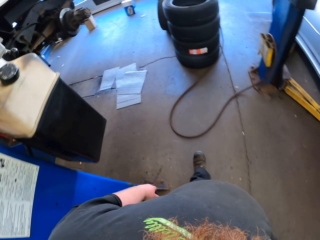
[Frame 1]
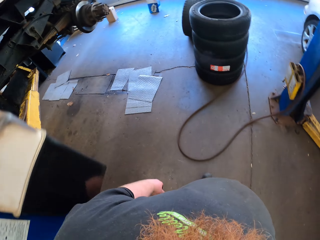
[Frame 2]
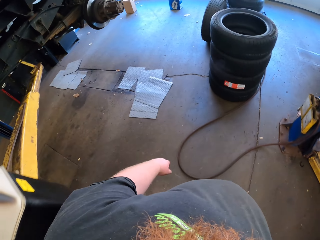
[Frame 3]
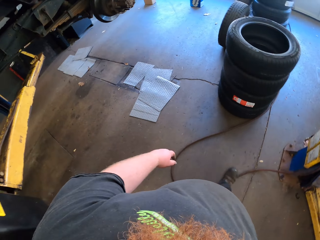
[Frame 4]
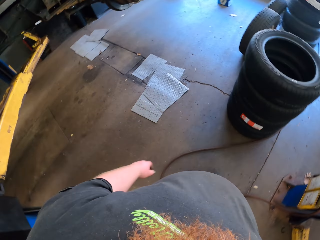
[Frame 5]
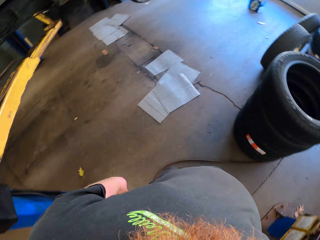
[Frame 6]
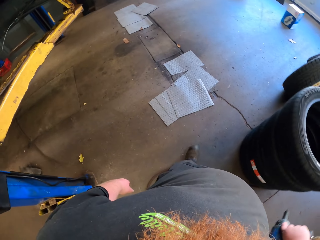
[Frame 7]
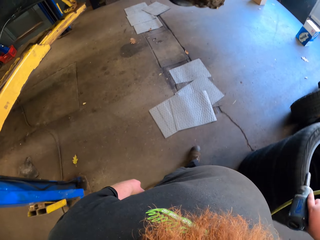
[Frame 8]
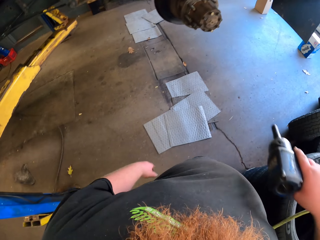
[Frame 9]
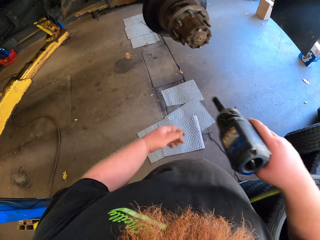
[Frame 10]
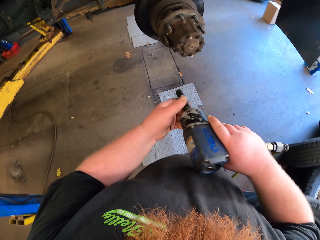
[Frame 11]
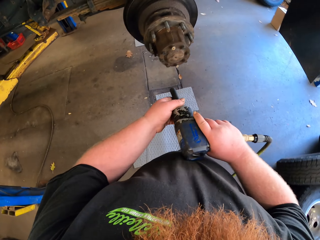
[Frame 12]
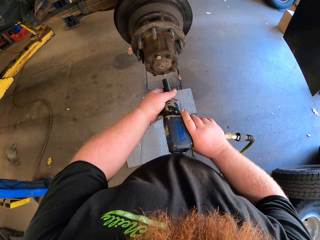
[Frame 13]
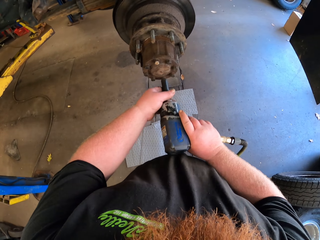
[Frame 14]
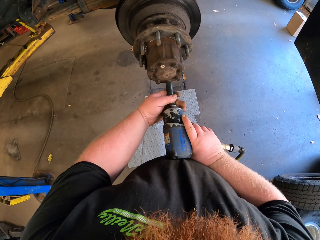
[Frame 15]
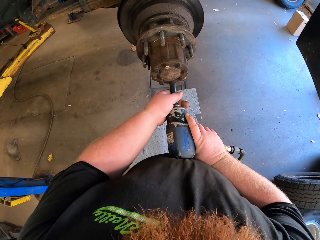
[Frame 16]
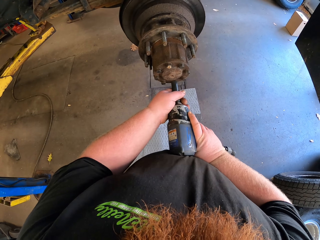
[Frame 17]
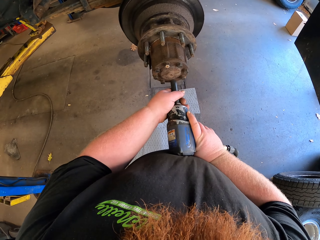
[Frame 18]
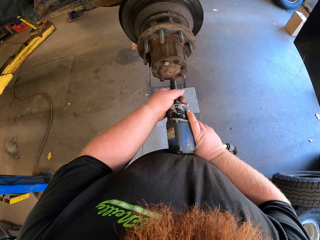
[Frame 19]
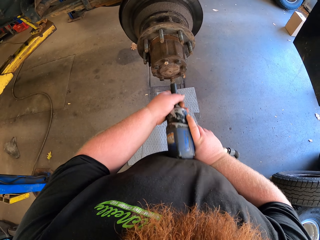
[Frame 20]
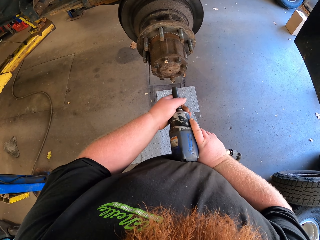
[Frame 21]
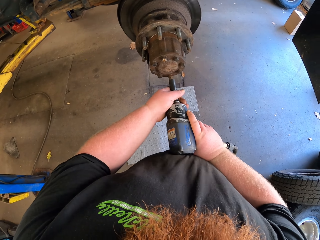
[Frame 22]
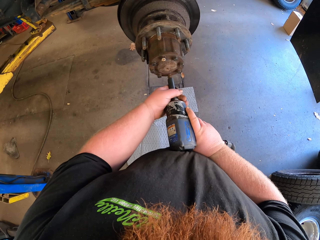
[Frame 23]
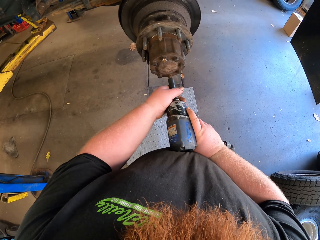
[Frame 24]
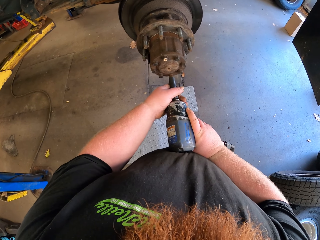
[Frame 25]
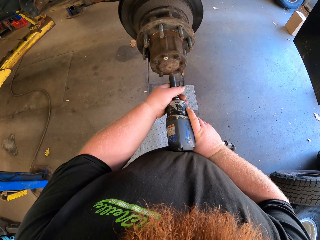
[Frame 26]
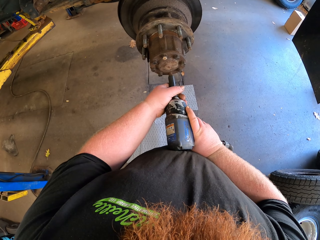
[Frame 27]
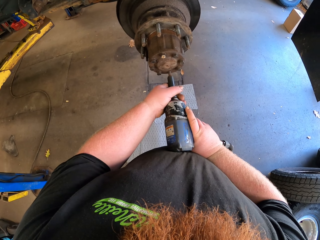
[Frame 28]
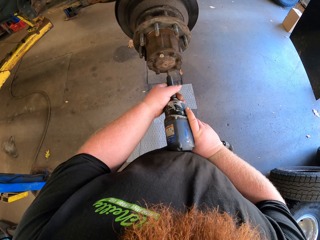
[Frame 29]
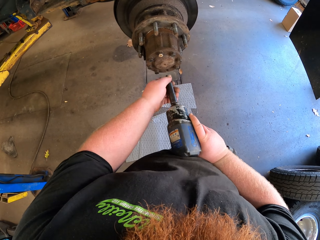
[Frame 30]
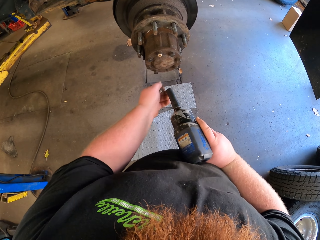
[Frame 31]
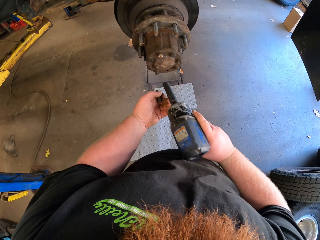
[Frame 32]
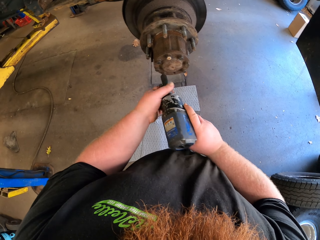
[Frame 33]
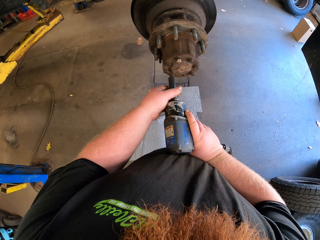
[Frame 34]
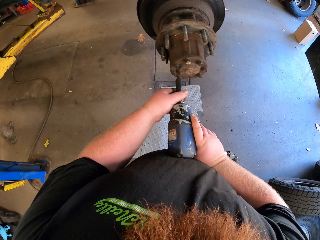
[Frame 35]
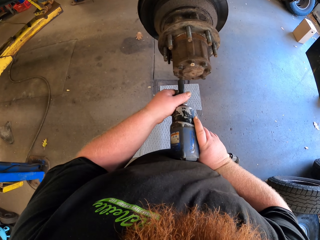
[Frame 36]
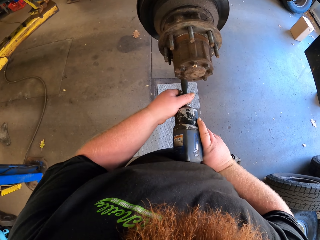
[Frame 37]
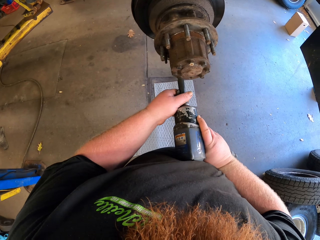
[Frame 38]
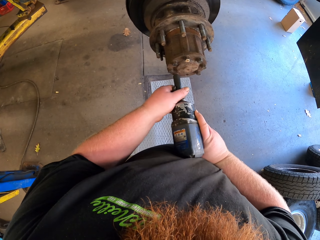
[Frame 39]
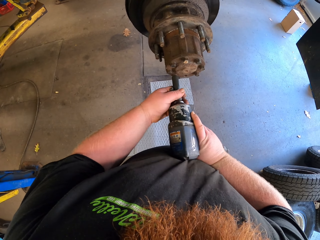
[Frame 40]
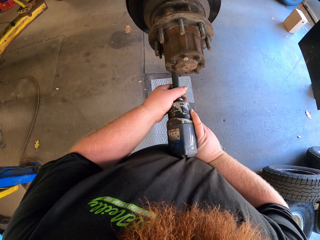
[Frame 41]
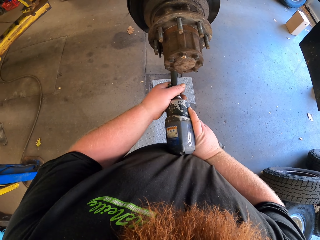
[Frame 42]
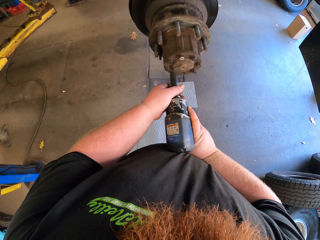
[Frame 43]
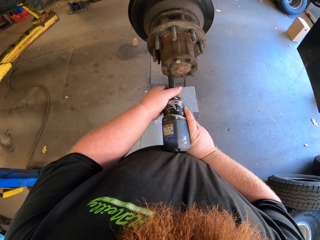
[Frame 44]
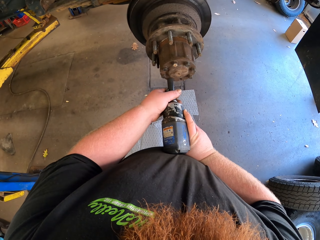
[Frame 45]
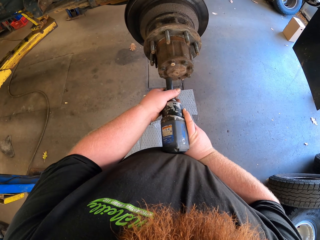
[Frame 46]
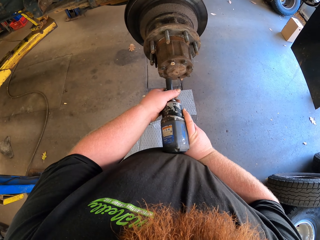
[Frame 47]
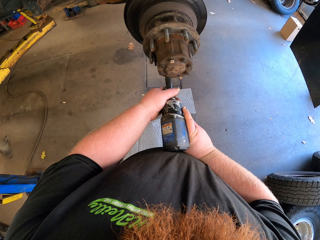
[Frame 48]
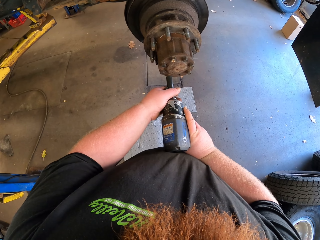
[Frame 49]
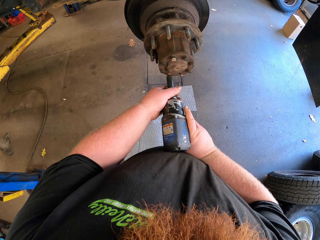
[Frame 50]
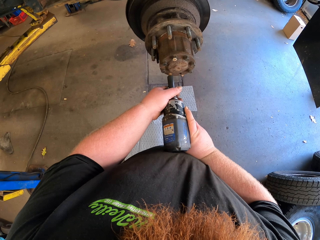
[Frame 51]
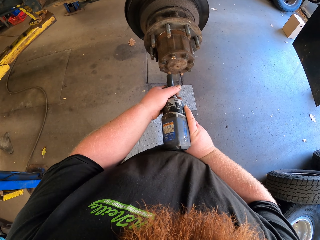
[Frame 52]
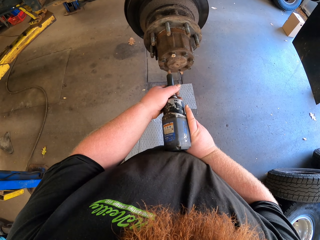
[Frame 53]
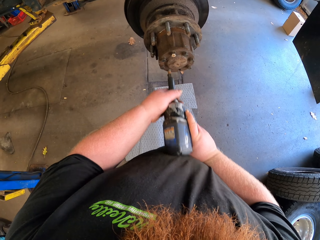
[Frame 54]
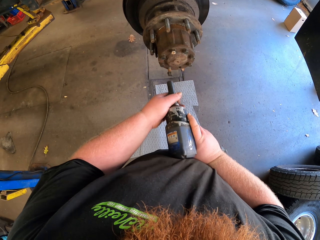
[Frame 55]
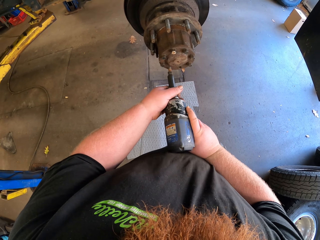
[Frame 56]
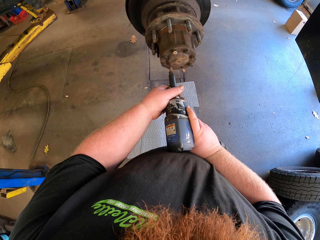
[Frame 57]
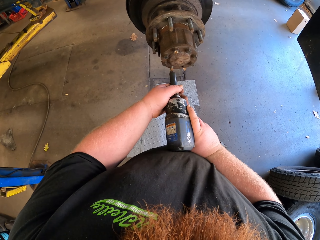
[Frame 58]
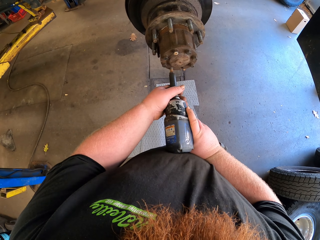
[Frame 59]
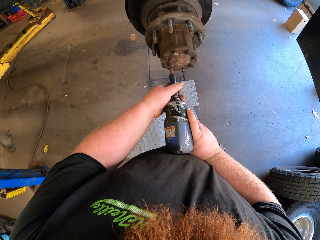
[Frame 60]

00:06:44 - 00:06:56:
The camera wearer unscrews the bolts on the wheel center. He holds the bolt with his left hand and stops removing the bolt. He removes the bolt.

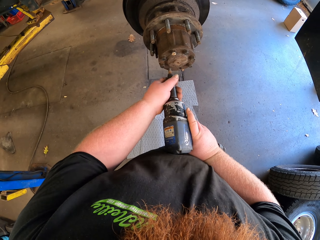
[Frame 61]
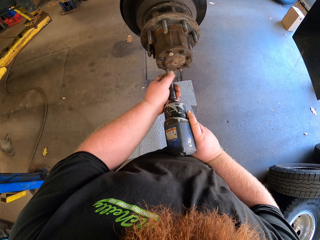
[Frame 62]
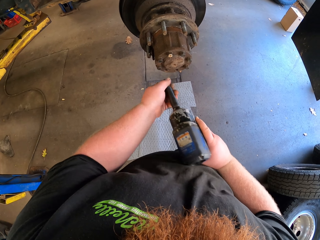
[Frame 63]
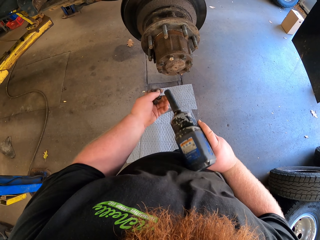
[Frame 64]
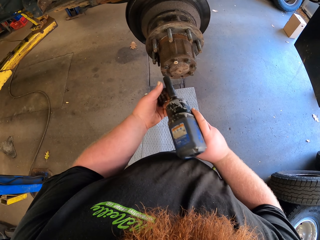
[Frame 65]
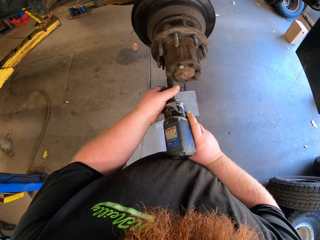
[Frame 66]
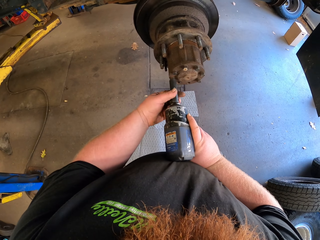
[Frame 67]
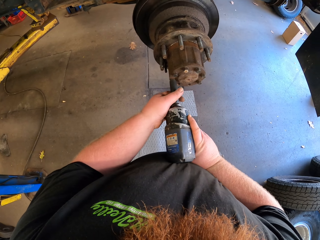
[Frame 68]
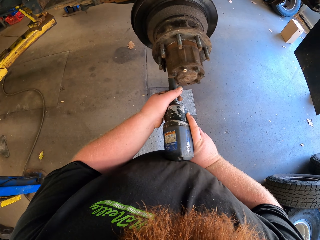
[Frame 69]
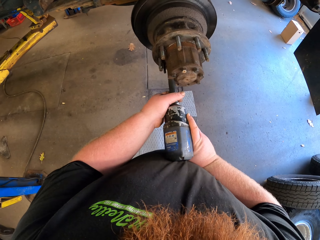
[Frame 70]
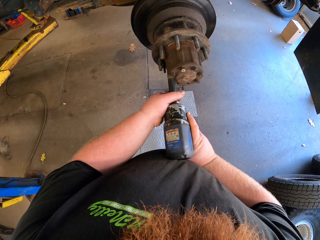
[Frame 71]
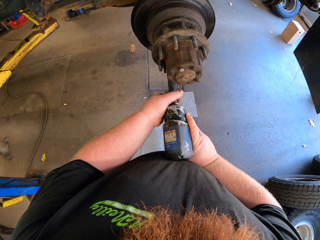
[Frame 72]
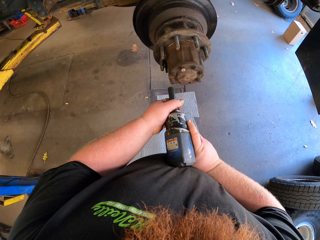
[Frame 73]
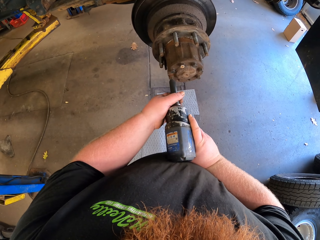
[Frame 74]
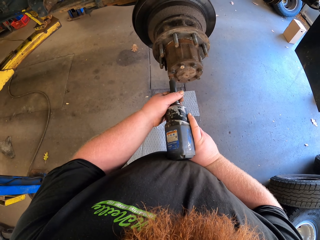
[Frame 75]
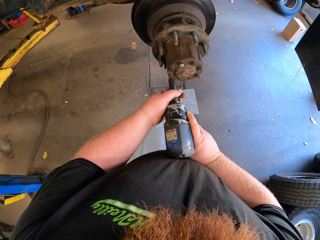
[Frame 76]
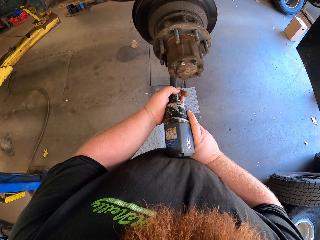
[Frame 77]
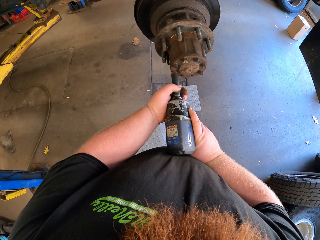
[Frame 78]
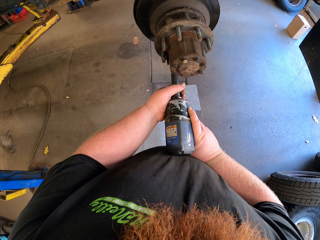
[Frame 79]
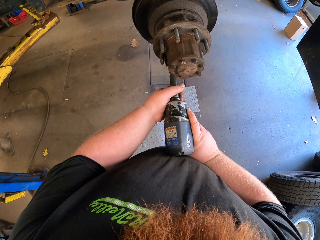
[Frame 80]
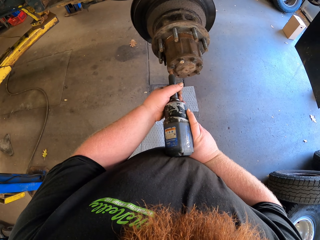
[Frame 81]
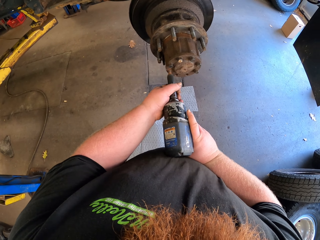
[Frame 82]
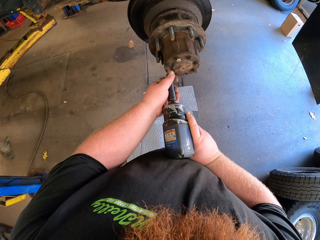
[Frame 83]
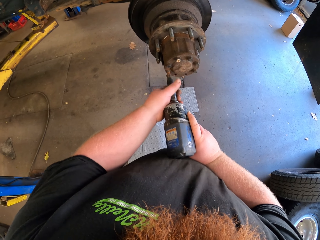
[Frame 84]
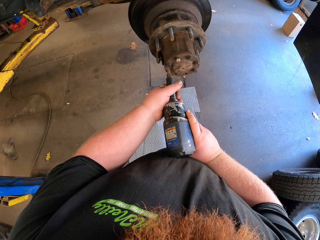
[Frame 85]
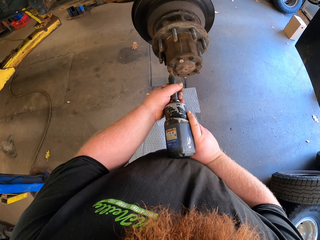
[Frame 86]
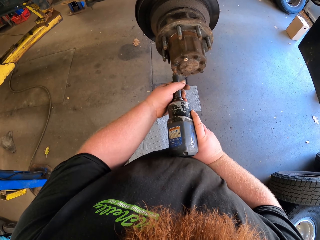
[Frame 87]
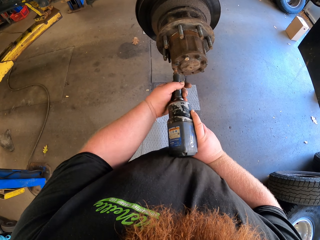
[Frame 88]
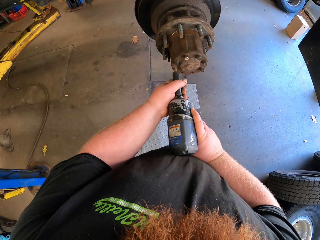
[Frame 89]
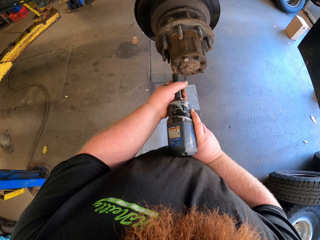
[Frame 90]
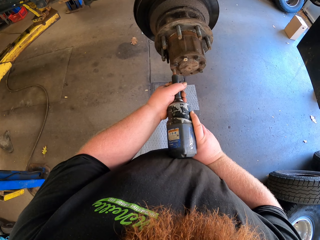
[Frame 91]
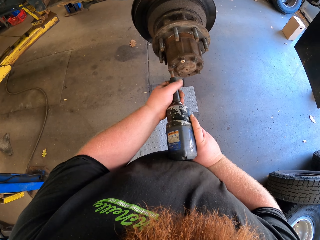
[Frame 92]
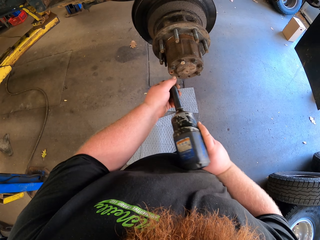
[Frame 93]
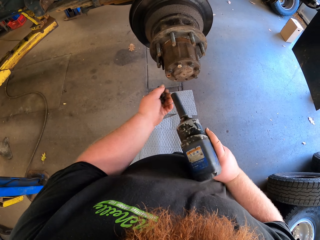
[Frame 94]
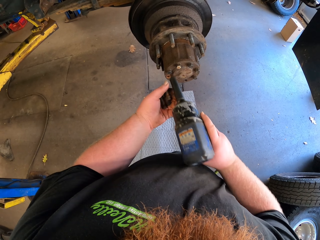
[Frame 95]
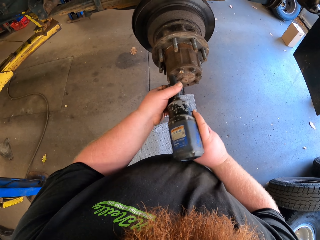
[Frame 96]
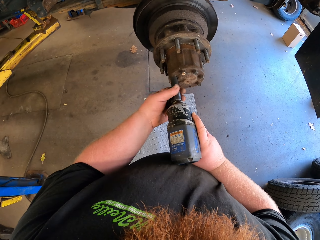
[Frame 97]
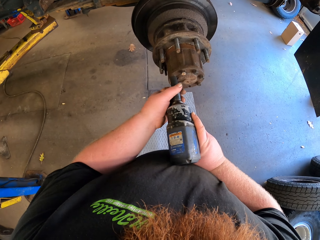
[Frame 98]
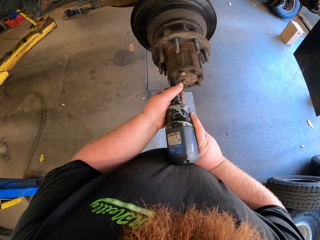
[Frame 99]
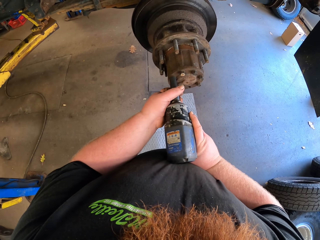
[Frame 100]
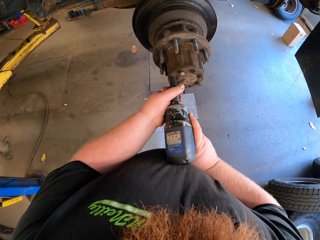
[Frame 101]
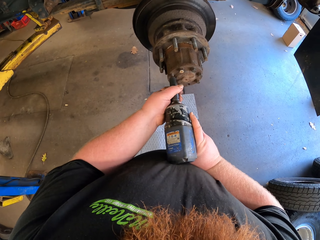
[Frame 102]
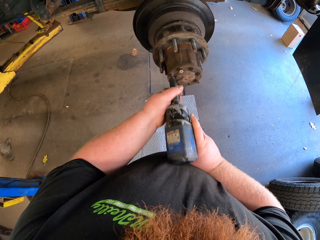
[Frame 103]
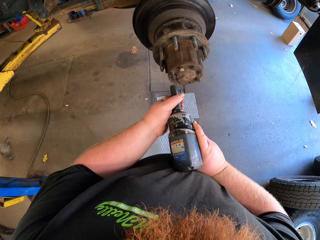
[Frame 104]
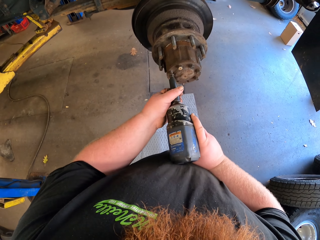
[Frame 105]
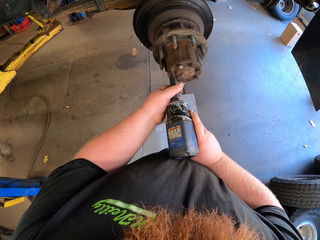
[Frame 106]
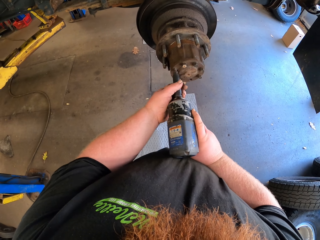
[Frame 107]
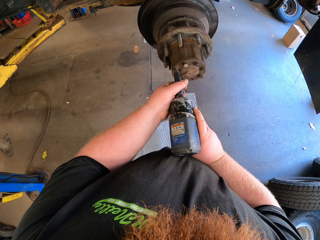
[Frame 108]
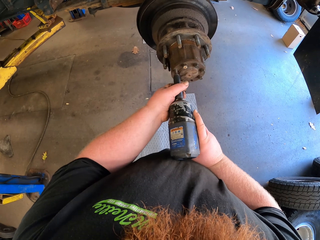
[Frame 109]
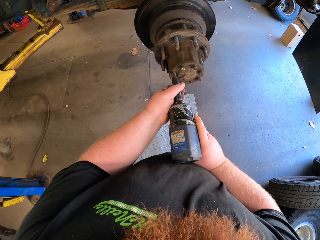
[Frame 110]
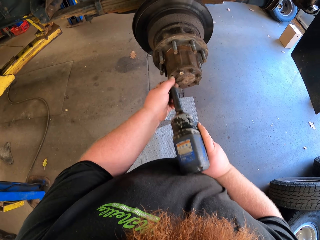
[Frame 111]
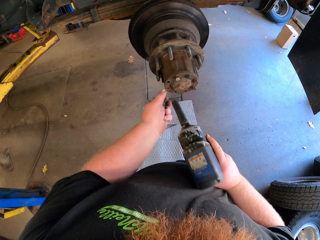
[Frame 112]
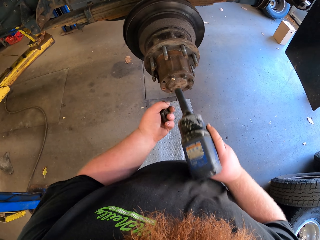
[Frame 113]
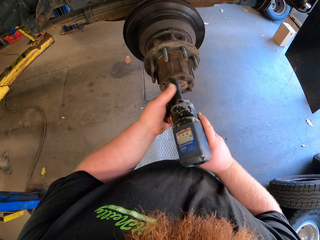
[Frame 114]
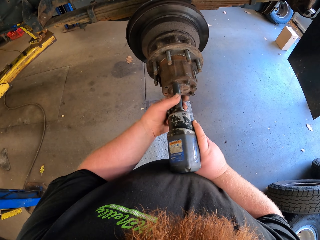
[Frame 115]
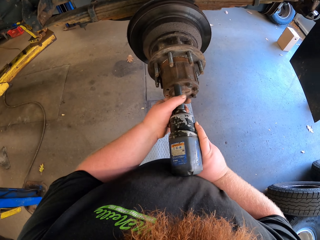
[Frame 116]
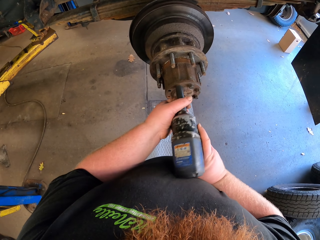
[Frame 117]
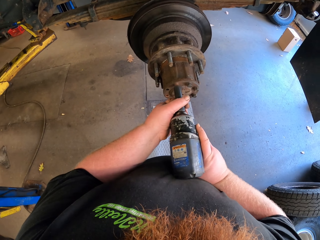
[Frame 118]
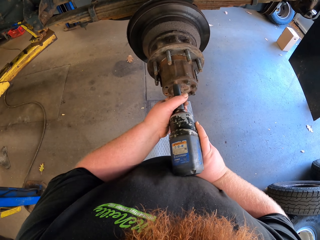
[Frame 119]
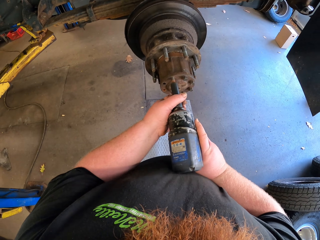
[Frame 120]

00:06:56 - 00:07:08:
The camera wearer stops removing the bolt and holds the bolt with his left hand. He removes the bolt. He holds the bolt with his left hand and stops removing the bolt. He removes the bolt. He holds the bolt with his left hand and stops removing the bolt.
